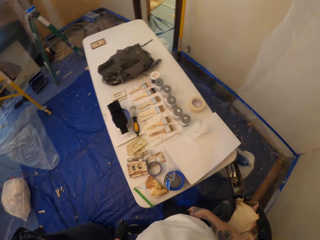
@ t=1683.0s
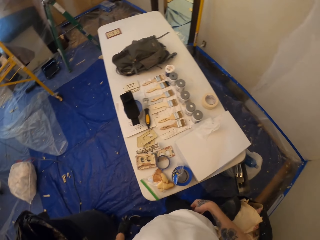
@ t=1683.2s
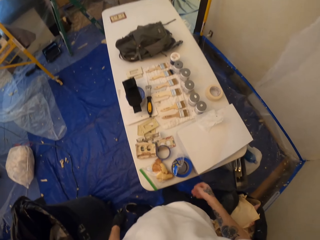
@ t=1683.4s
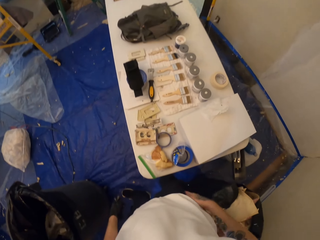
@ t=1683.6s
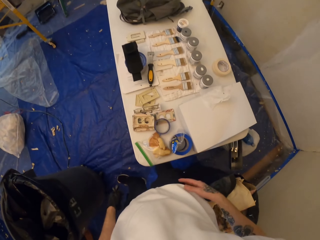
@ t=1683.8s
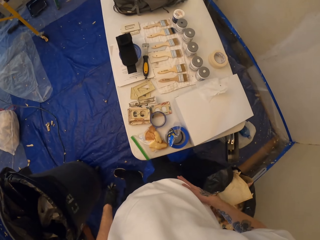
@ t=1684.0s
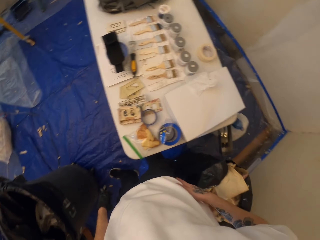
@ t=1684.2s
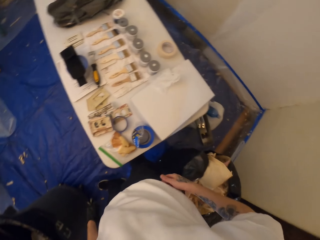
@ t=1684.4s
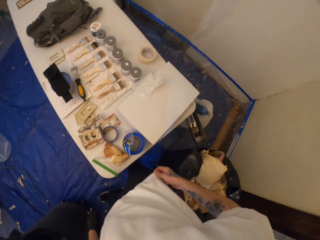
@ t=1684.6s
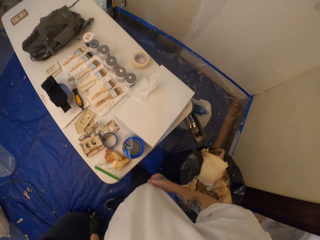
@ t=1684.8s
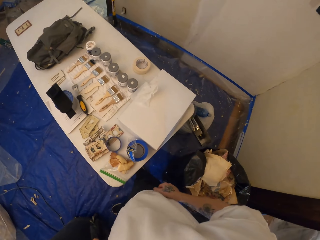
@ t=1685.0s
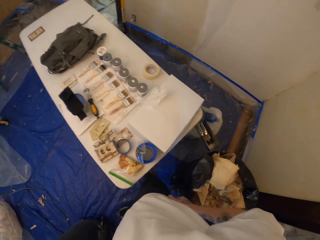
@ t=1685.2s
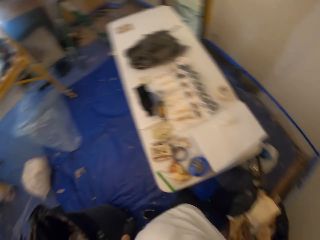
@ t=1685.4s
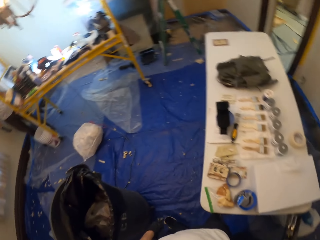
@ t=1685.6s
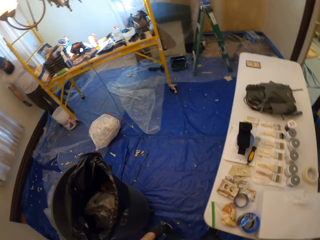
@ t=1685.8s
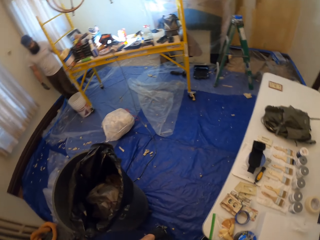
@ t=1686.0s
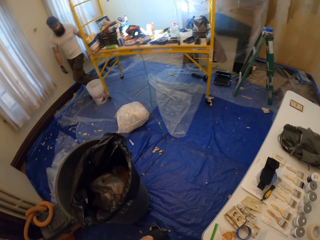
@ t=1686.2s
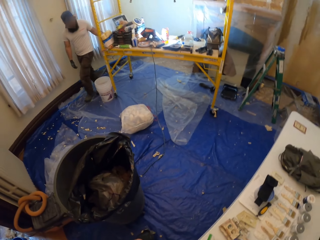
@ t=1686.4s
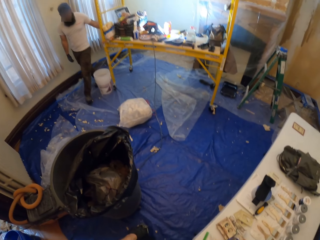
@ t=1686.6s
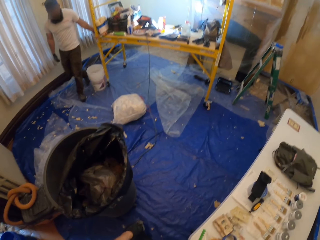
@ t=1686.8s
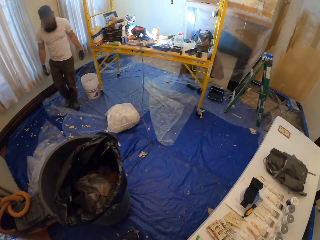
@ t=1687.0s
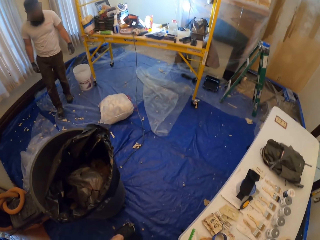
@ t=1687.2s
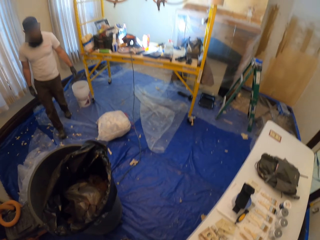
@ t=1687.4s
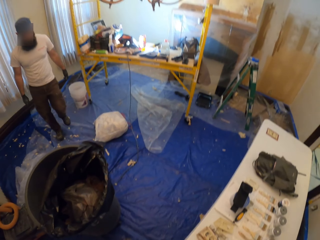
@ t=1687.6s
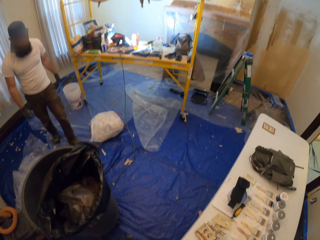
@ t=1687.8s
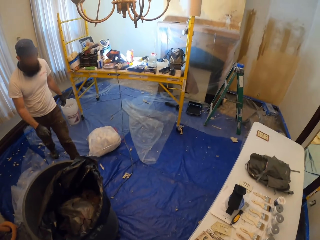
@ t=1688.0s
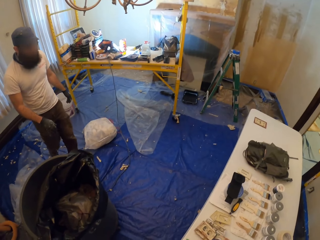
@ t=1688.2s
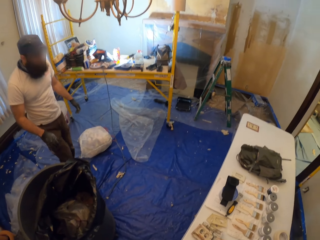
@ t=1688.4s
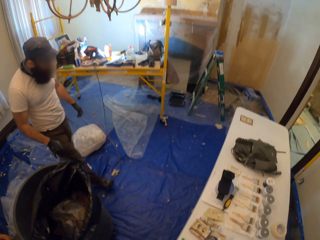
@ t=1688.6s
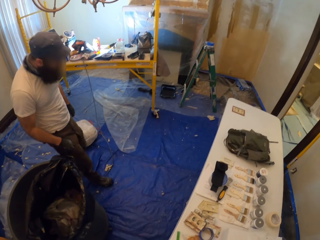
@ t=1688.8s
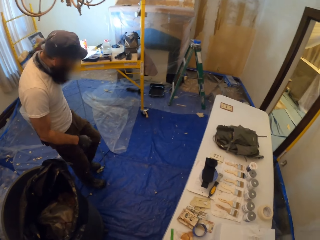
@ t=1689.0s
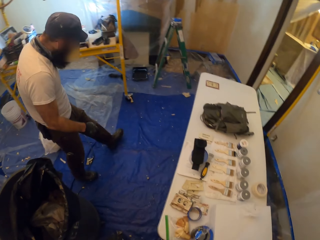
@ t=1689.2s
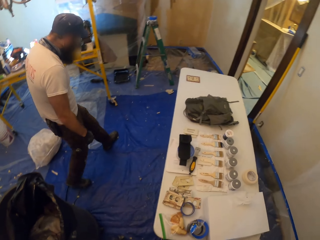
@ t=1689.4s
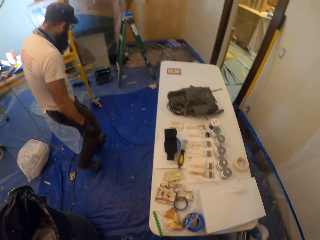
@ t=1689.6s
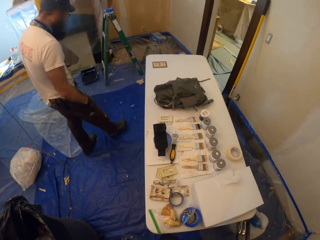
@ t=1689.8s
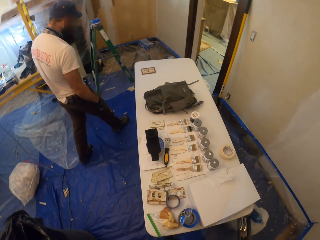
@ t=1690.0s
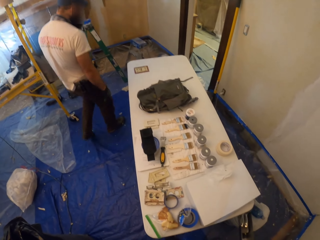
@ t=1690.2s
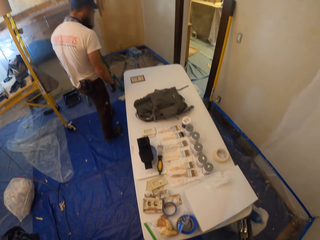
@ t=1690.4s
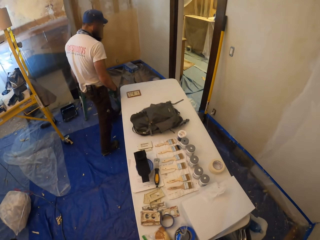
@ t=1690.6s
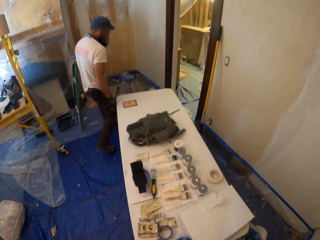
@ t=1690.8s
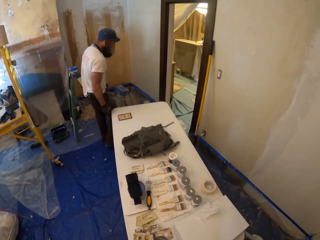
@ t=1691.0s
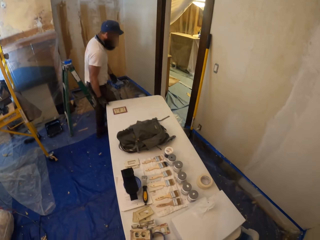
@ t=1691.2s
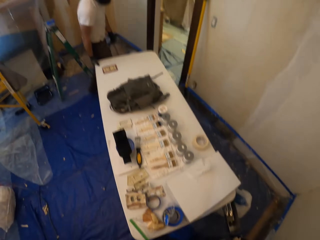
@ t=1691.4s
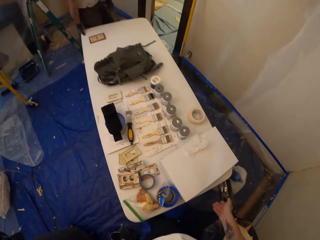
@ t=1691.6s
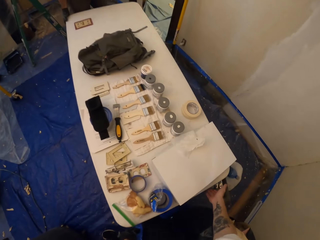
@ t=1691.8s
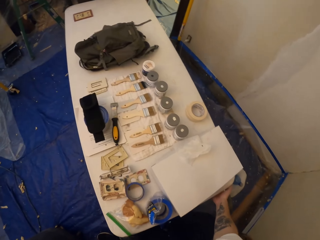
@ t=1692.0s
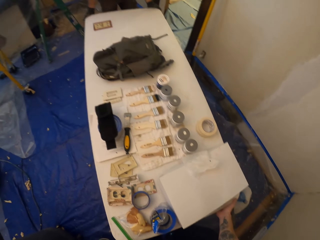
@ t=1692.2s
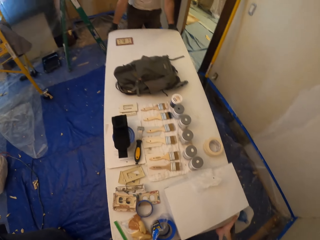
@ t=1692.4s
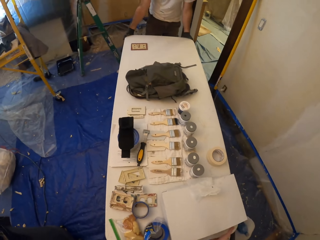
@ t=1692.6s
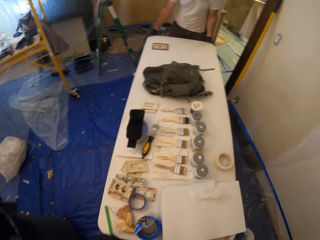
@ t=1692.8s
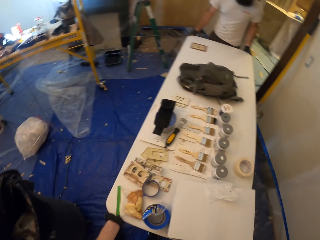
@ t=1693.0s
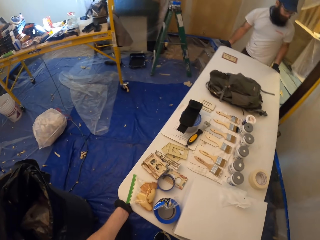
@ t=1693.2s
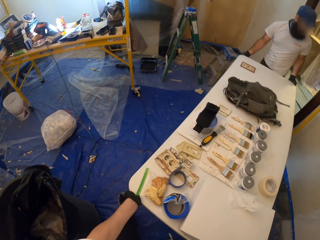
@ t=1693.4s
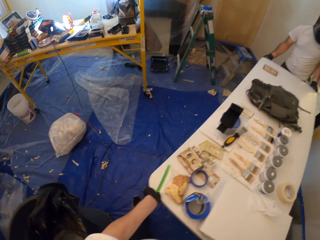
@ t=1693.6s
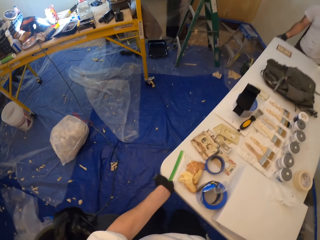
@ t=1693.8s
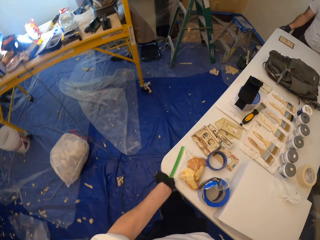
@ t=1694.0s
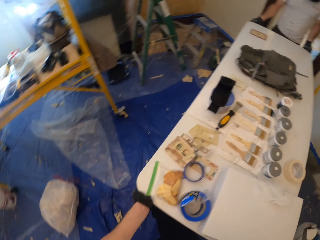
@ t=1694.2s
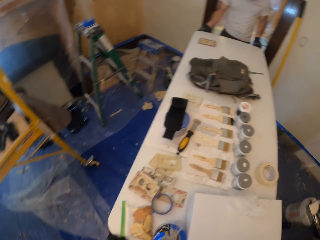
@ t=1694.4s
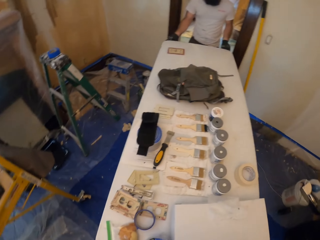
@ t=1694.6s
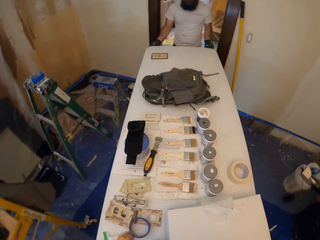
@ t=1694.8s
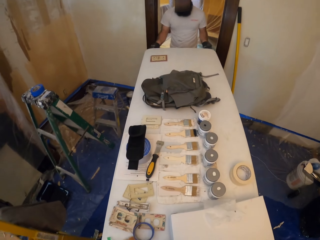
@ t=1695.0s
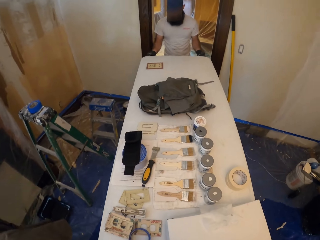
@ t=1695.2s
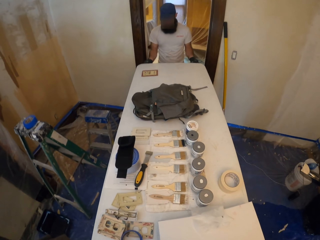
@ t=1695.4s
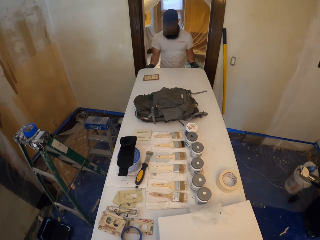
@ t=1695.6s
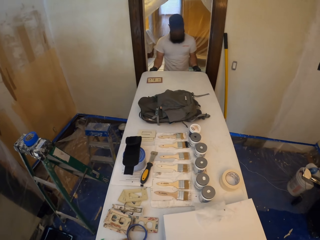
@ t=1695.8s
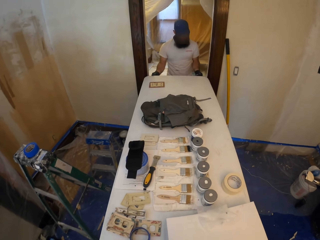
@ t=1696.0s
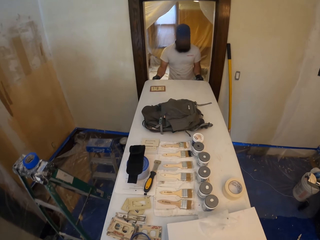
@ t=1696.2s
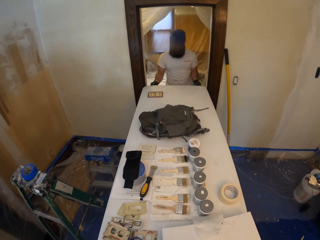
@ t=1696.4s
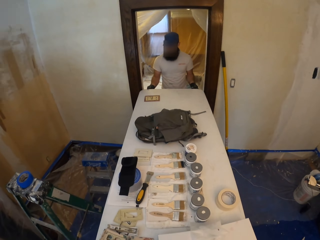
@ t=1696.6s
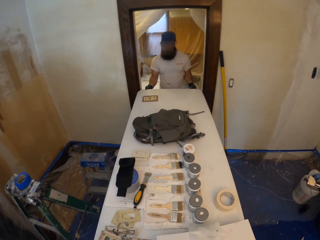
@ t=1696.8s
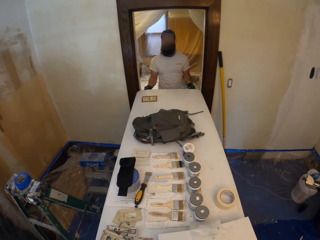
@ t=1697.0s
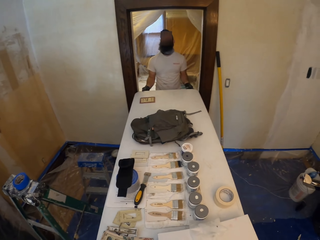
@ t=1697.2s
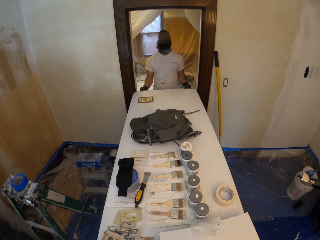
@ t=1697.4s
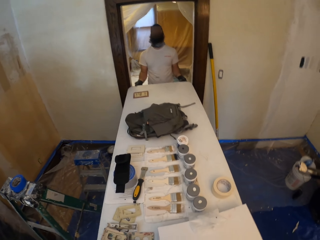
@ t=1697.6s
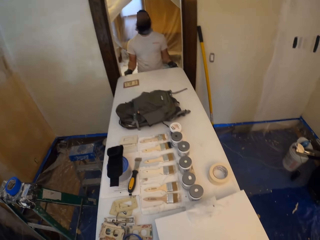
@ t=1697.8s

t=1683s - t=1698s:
The camera wearer wipes the right hand on his clothes. He puts the hand on the stomach. He straightens his shirt. He walks on the plastic bag. A person walks in the room. The camera wearer carries the table through the door with the person.

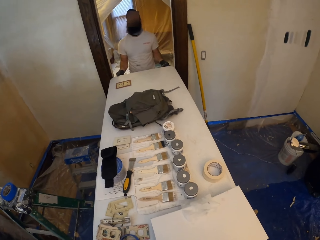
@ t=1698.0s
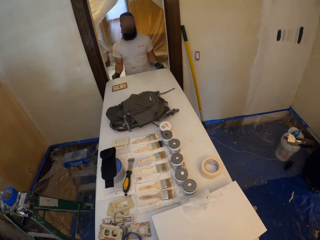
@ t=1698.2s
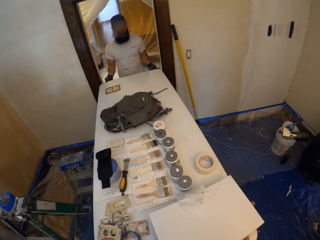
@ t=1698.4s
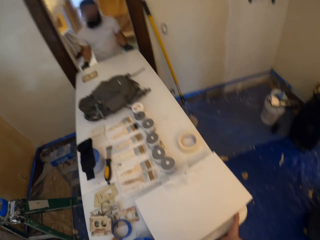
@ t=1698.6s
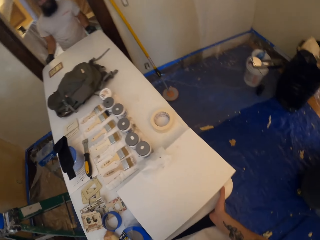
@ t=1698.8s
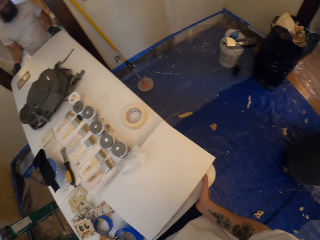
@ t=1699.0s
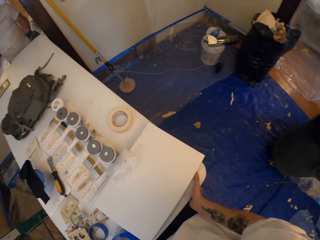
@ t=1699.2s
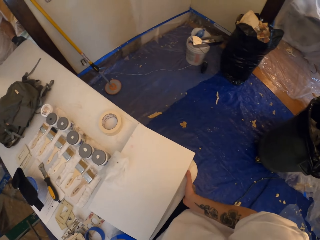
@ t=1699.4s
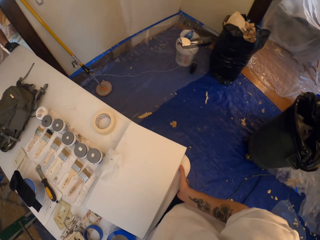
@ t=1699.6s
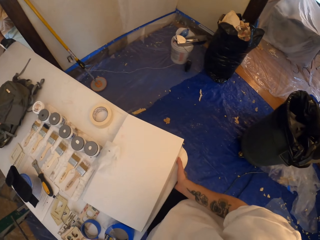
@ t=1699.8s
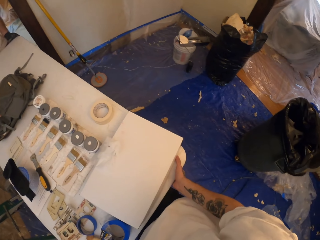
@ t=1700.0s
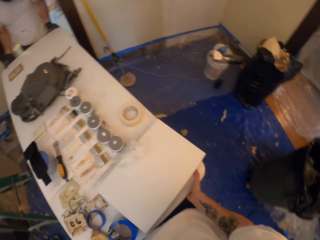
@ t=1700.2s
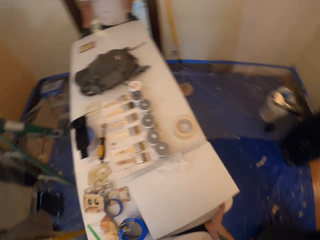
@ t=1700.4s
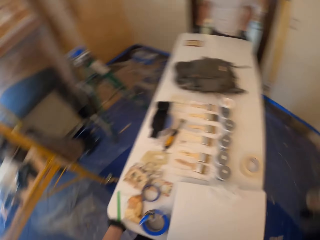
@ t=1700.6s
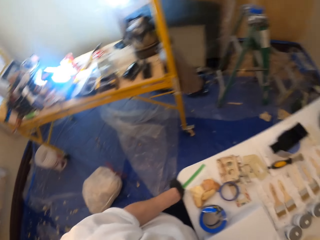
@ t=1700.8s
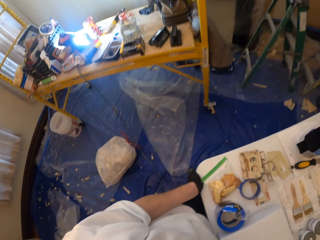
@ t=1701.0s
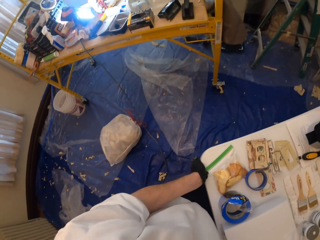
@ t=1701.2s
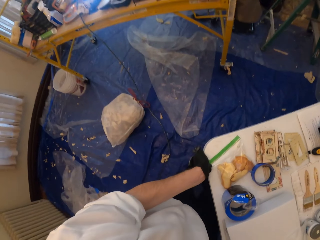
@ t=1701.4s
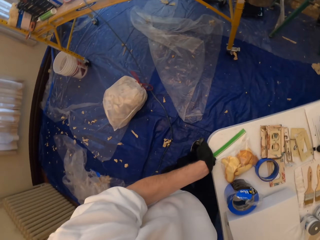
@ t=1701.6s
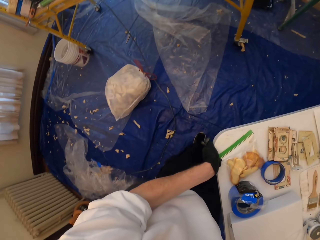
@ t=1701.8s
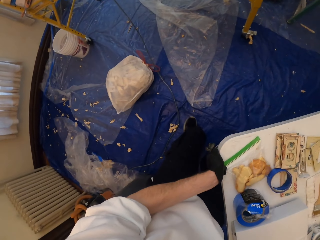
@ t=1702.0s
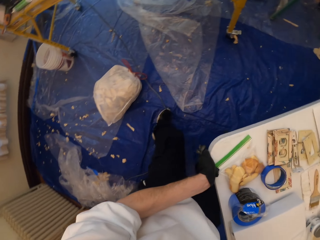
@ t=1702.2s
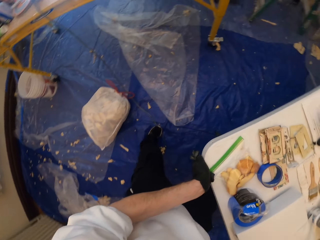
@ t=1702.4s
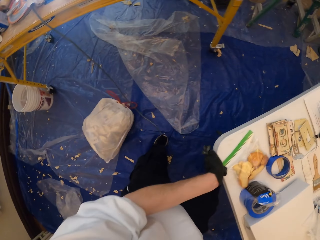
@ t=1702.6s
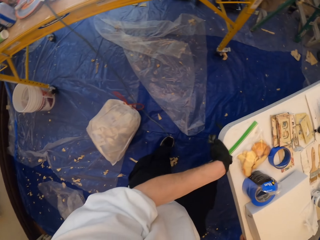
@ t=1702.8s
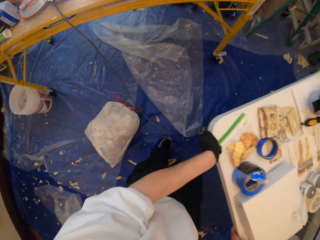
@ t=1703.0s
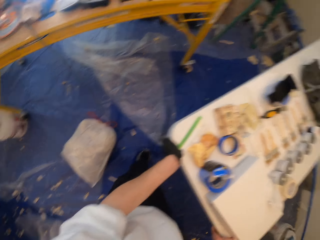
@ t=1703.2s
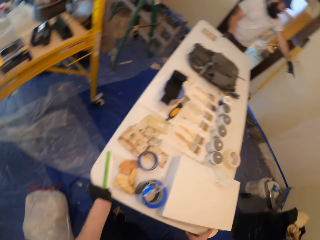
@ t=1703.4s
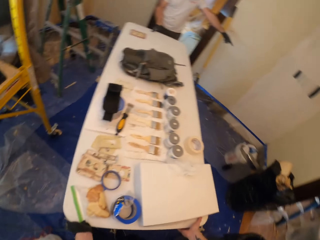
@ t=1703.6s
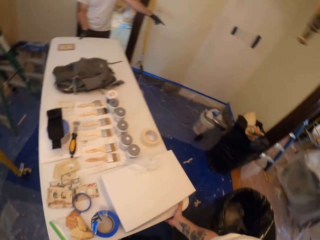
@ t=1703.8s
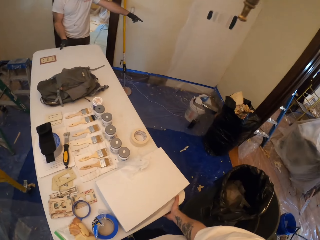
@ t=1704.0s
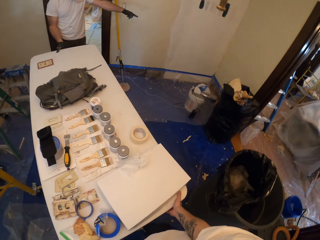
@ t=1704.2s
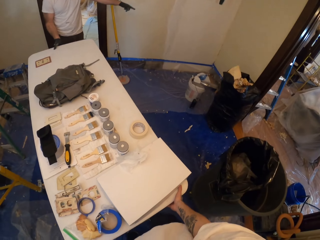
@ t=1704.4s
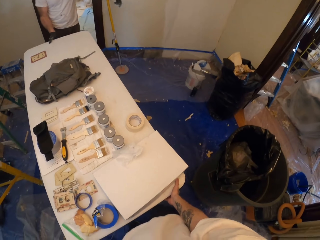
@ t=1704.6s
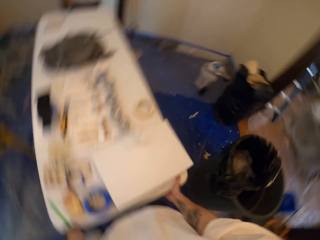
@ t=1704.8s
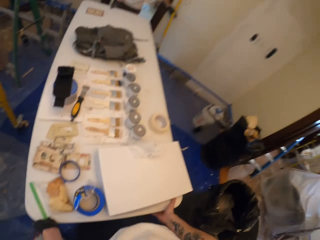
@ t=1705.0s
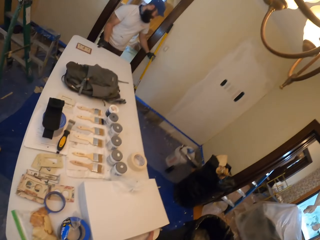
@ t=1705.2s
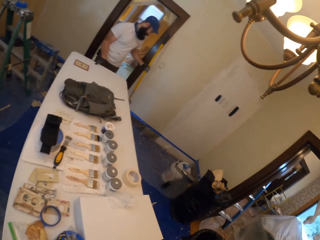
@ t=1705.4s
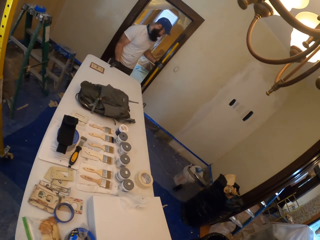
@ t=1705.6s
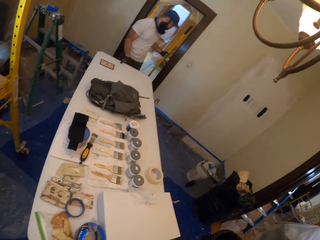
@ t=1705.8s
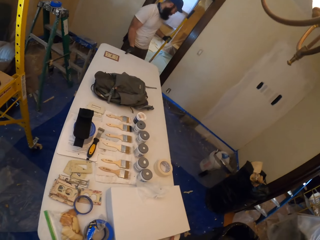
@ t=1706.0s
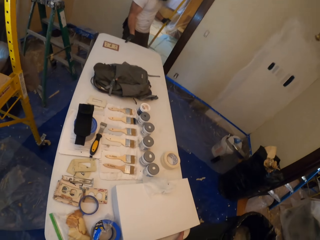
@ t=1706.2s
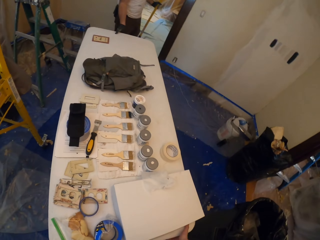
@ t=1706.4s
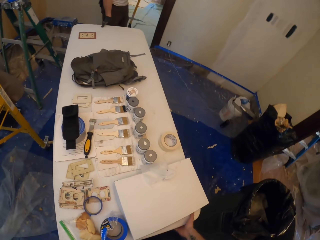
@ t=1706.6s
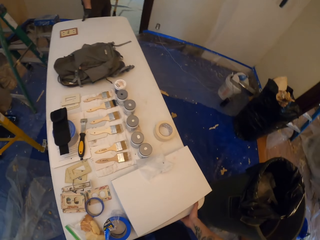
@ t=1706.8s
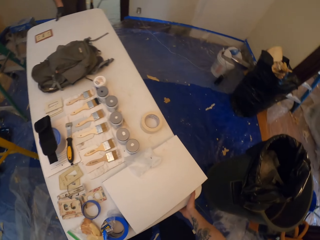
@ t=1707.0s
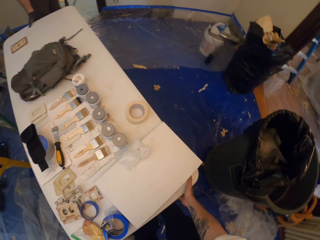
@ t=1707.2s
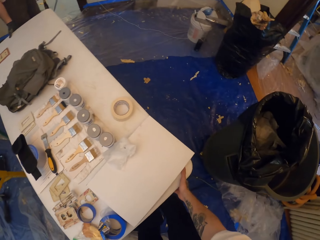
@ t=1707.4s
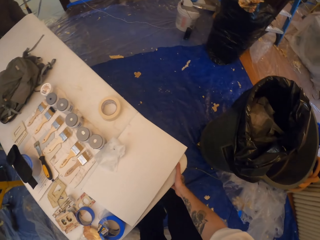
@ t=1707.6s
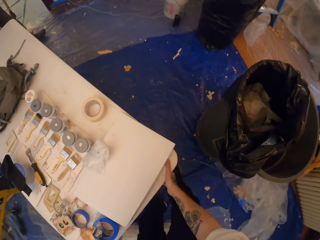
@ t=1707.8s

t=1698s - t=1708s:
The camera wearer puts the table aside. A person points at the wall. The person moves a mop.
